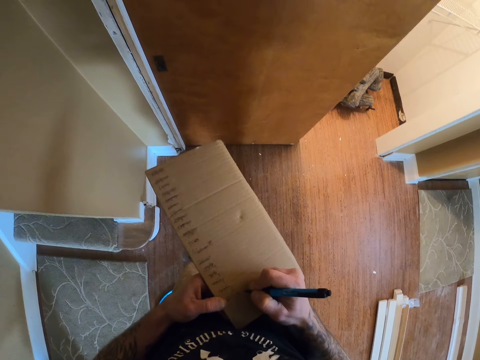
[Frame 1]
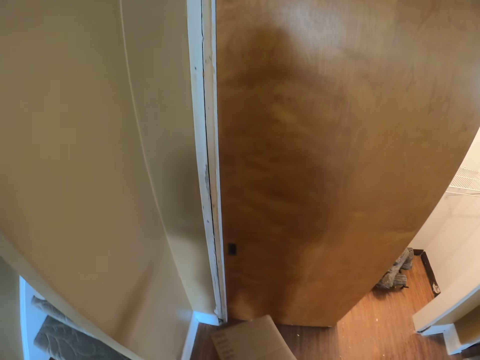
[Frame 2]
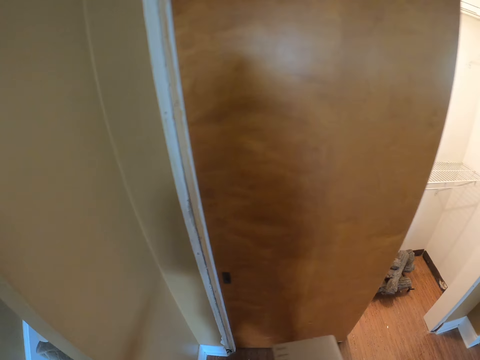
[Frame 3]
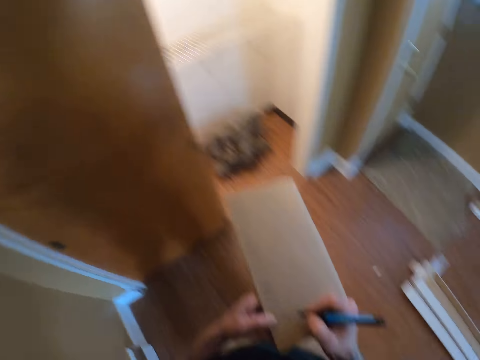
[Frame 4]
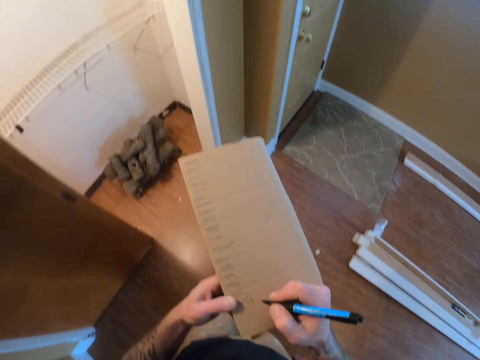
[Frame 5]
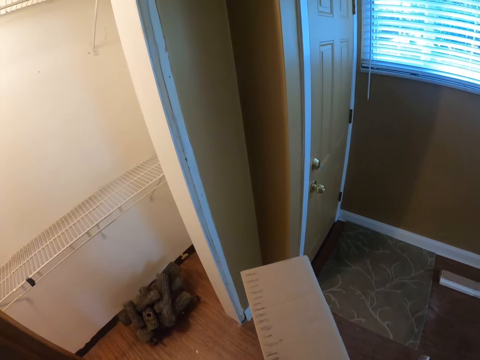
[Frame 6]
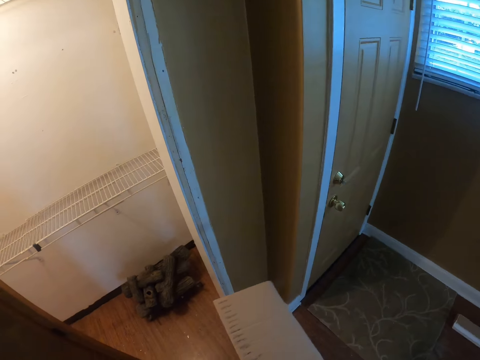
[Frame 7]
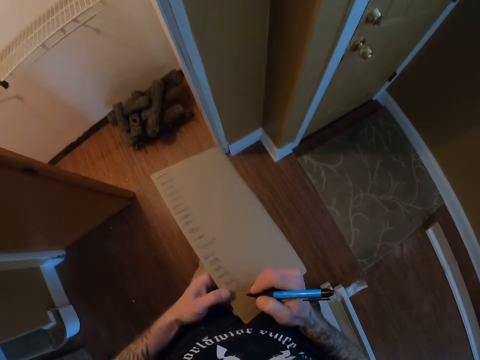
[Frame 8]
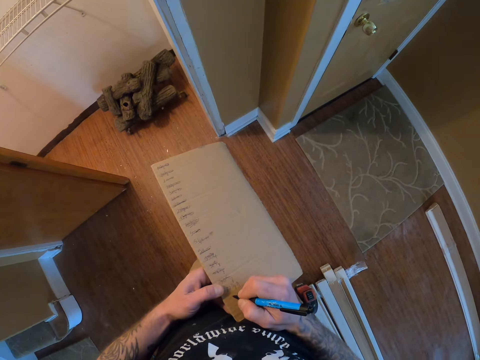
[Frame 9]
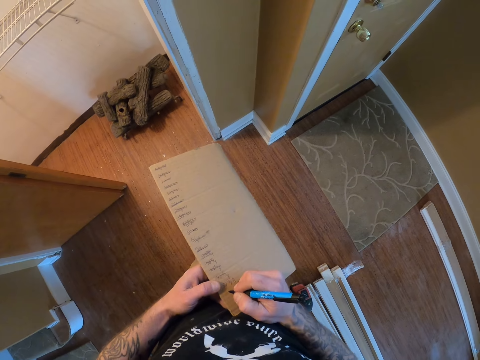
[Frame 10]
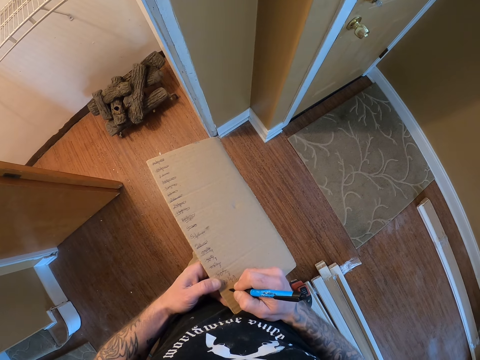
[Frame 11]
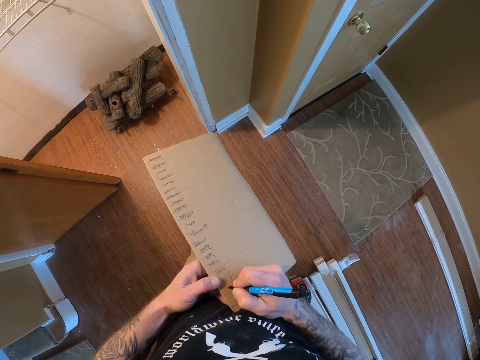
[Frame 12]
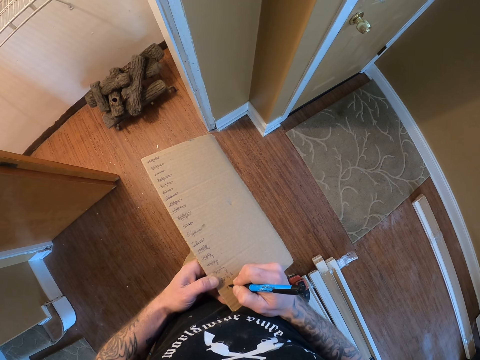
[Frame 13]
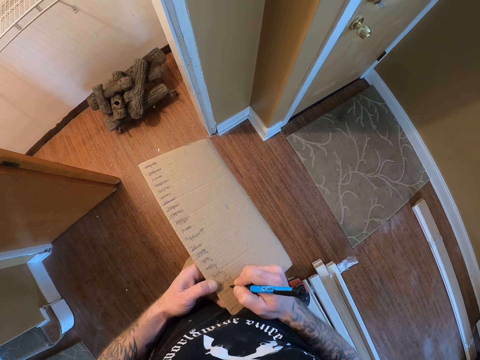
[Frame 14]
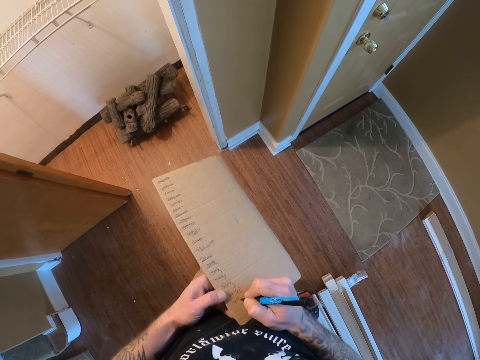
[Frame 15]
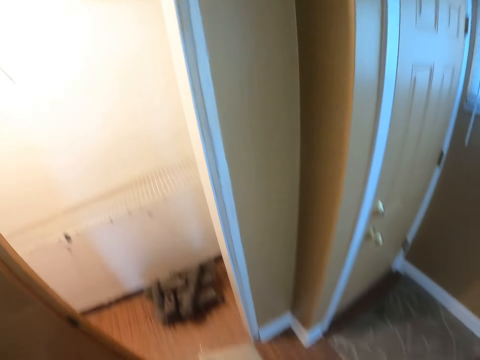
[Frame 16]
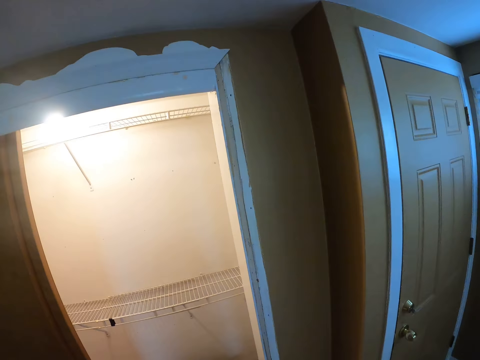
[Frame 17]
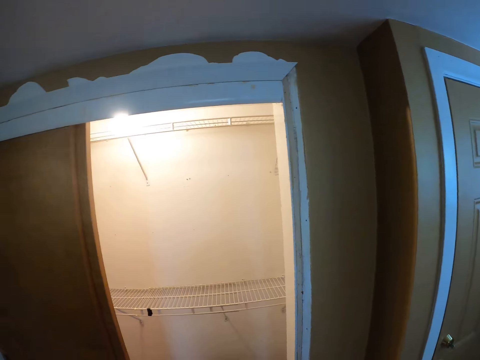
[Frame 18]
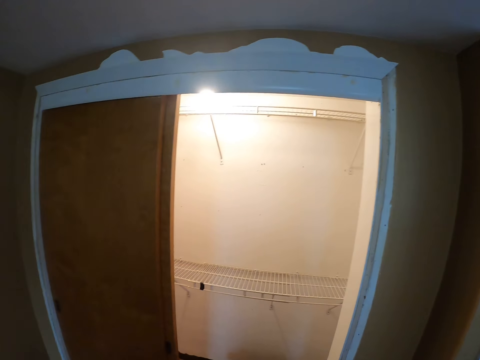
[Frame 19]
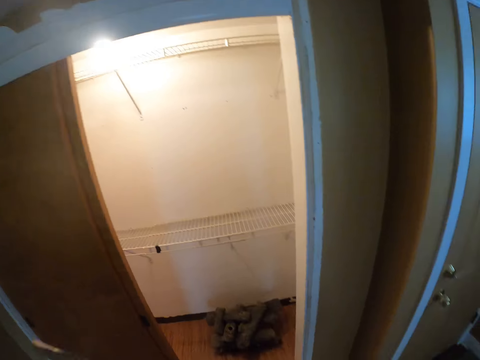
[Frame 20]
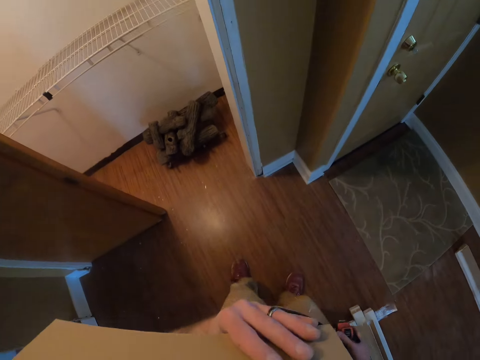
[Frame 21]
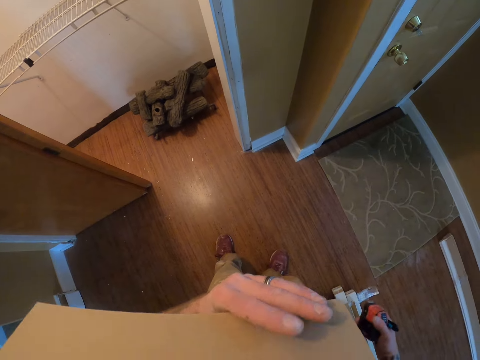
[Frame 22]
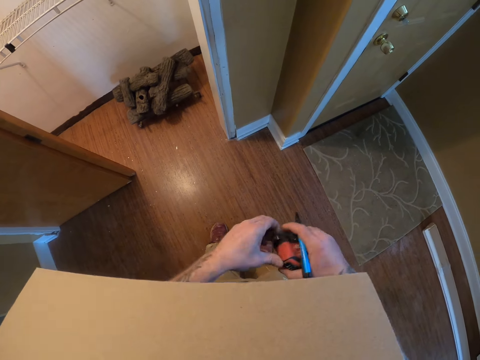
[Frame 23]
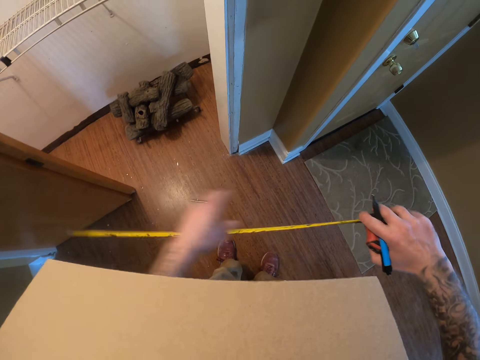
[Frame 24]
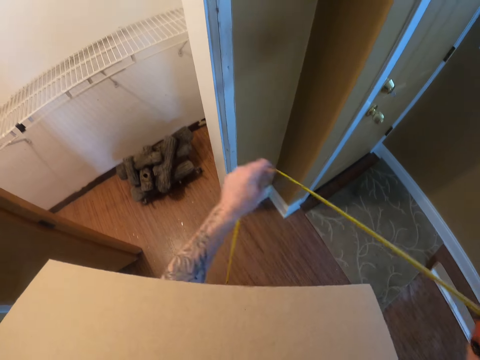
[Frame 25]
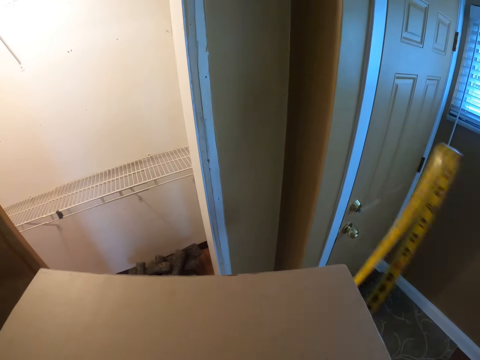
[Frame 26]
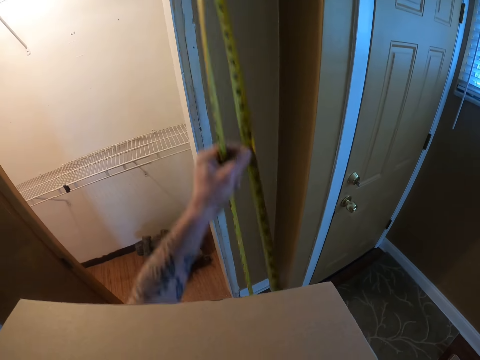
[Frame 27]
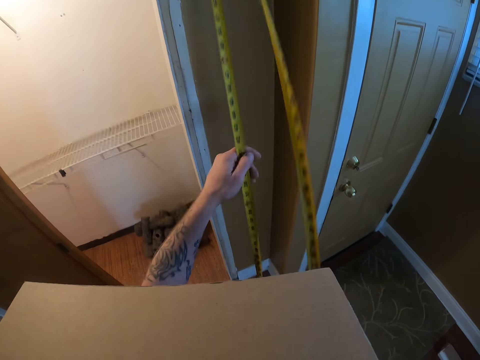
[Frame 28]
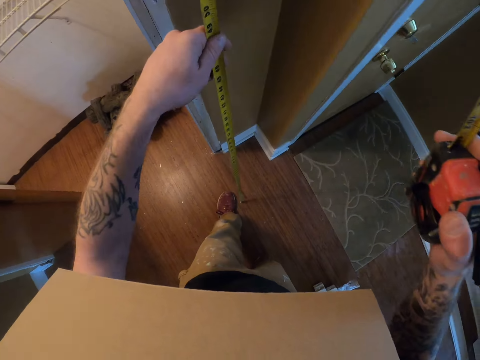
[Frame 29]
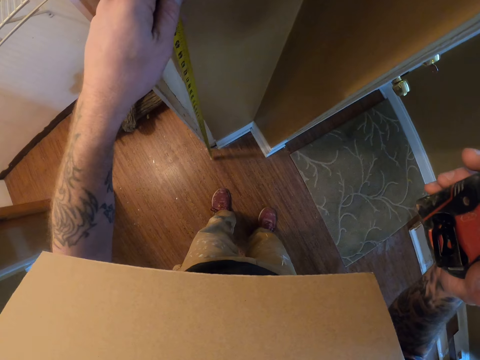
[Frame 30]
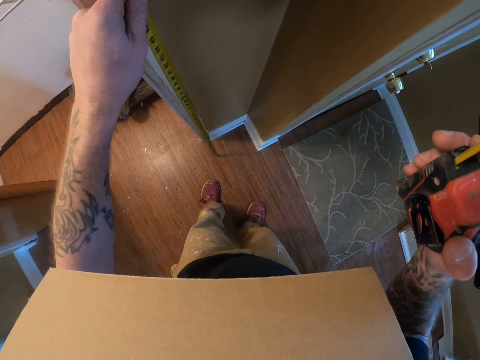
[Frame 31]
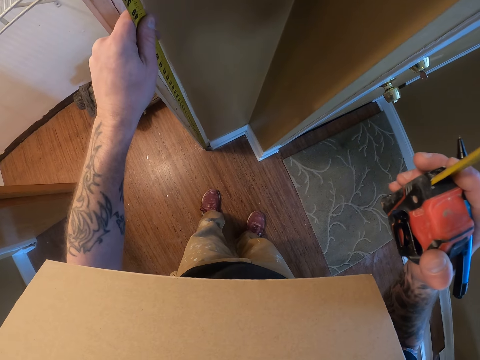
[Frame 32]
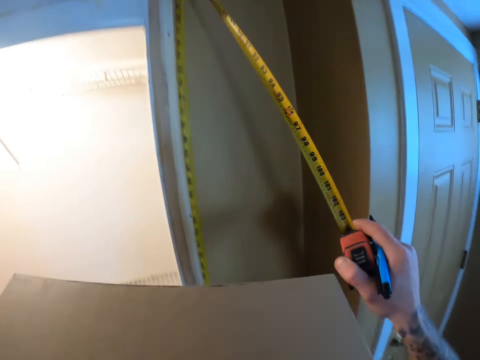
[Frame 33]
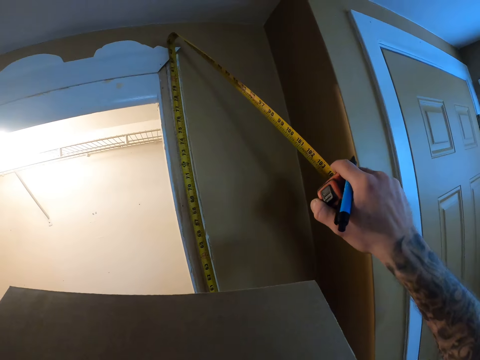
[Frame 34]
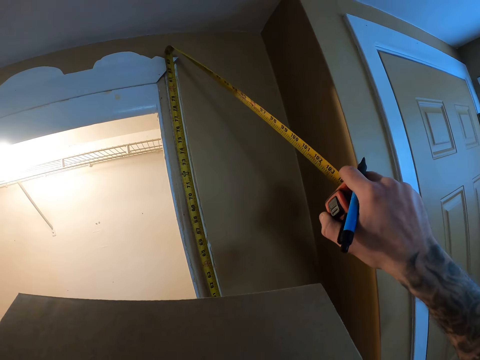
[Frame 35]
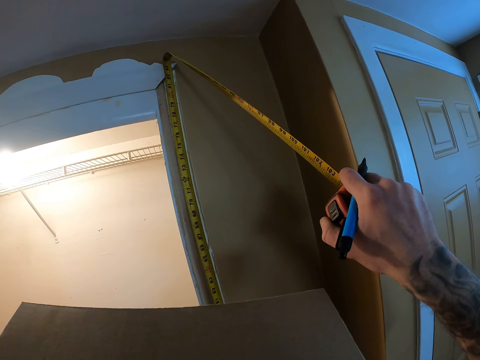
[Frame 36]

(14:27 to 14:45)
The camera wearer walks around the room. They stand beside the door. They write on the box or piece of carton with a mark pen. They look at the wall. They hold the piece of carton with the mouth. They hold a tape measure roll with both hands. They pull the tape measure. They fold the tape measure. They walk toward the door frame. They put the tape measure on the door frame. They measure the door frame with the tape measure.

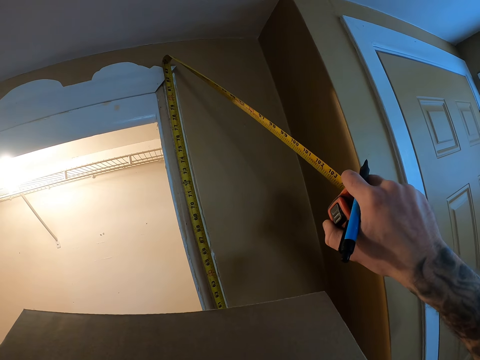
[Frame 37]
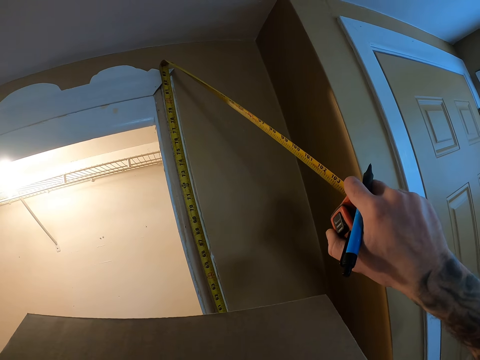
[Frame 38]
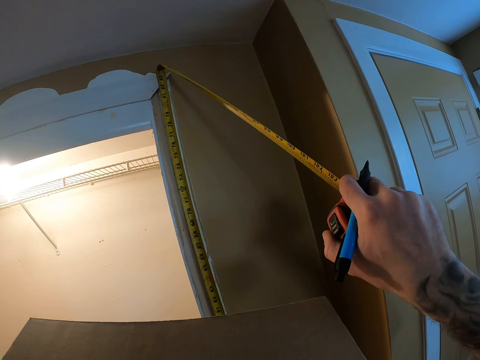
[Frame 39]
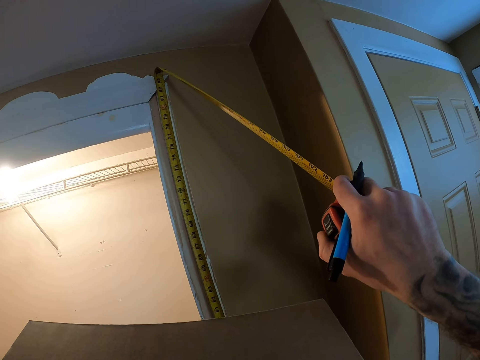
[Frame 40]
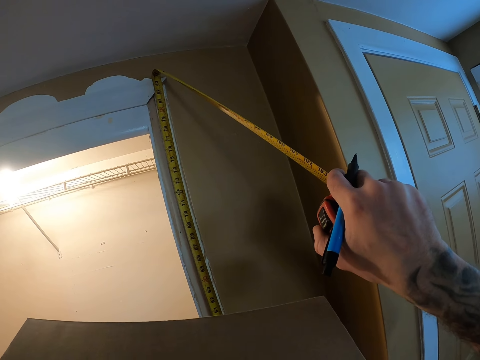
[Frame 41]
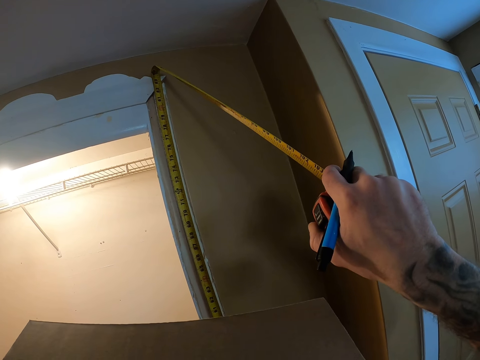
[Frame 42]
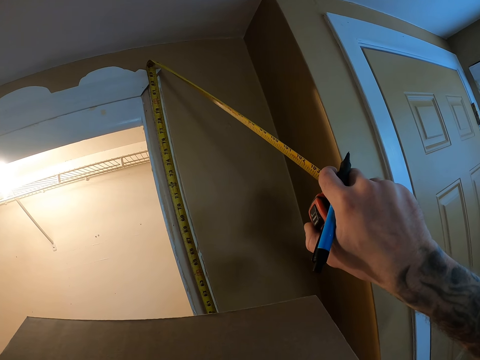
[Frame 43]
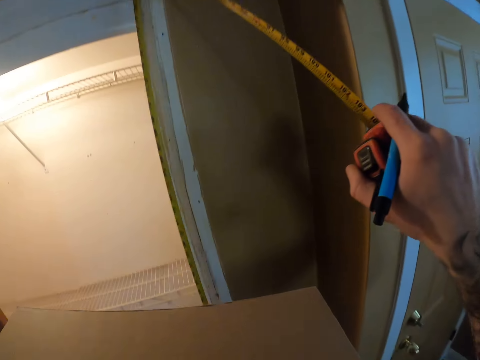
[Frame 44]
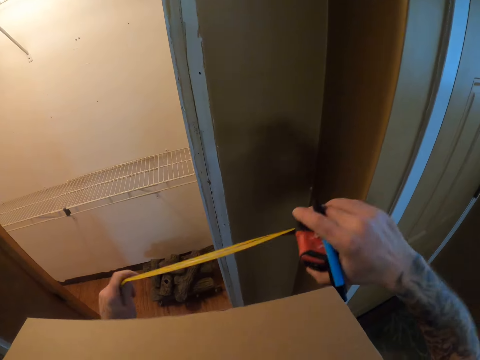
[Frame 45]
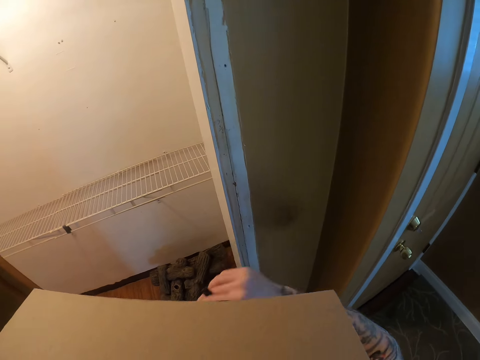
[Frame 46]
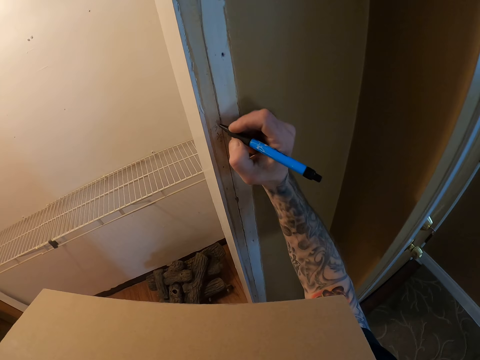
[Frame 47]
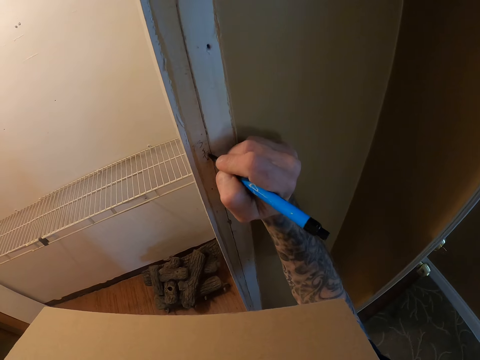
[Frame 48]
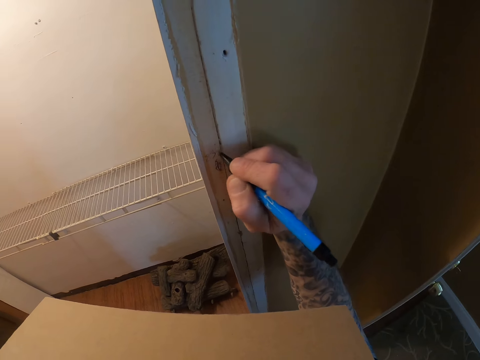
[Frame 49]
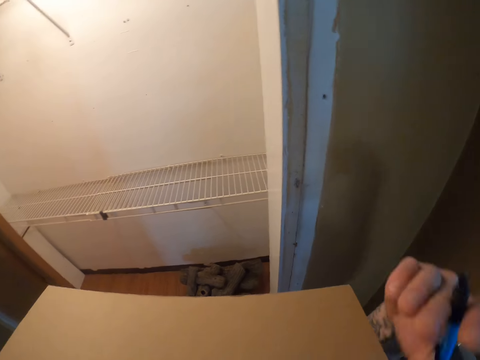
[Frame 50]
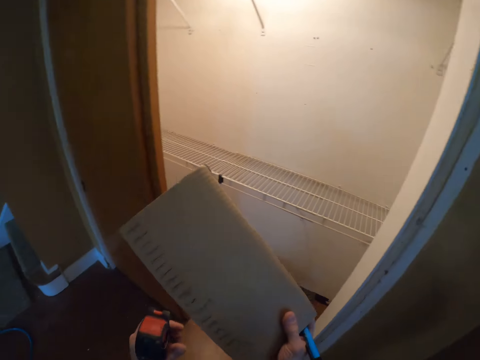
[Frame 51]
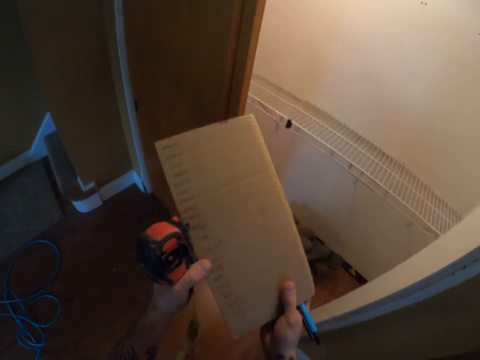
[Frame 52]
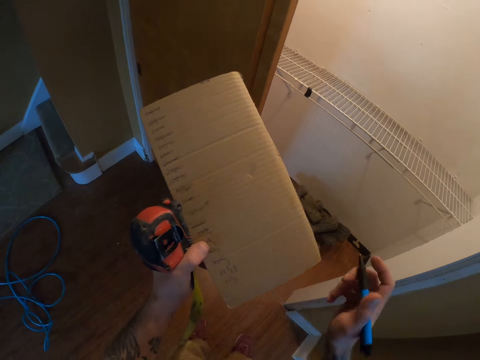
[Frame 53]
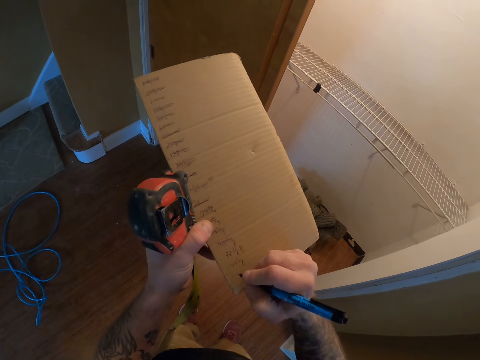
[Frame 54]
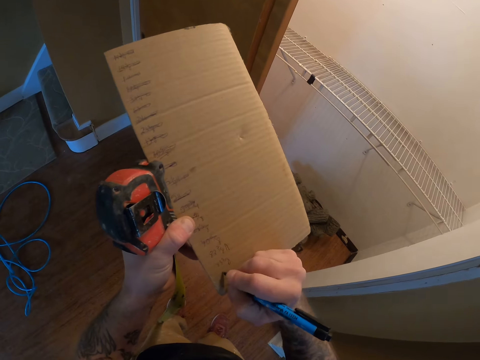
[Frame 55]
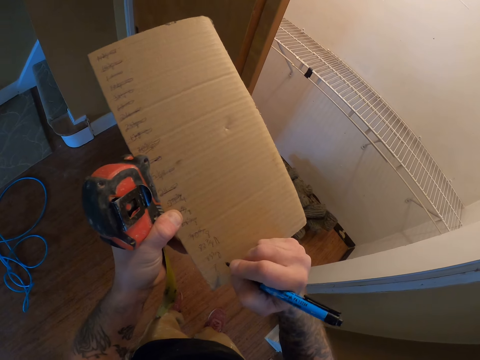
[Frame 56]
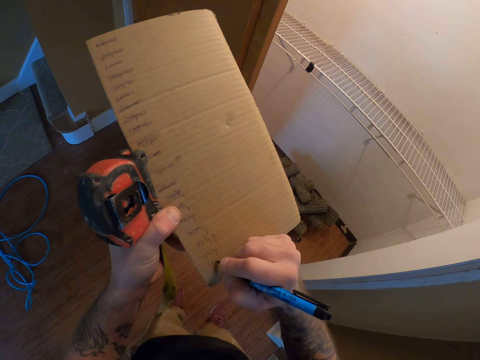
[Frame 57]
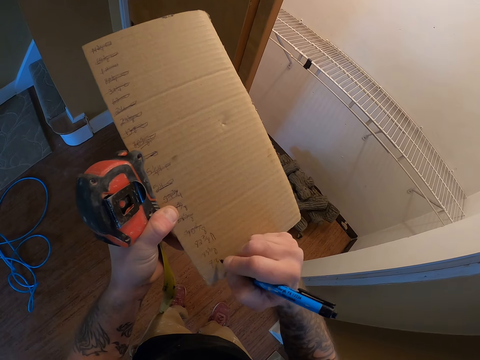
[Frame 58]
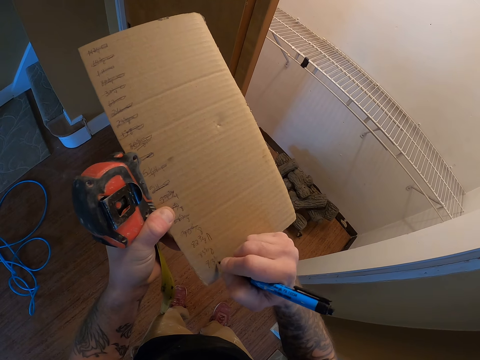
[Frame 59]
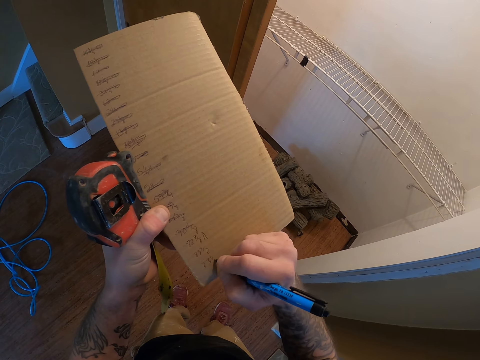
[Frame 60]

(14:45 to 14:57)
The camera wearer retracts the tape measure. They pull the tape measure off the door frame. They write on the door frame with a mark pen. They pull the mark pen off the door frame. They pick up the box. They hold the box with both hands. They write on the box with the mark pen.
